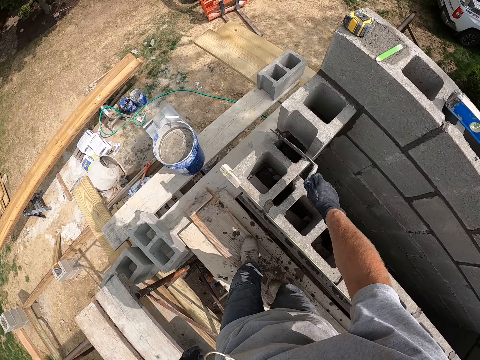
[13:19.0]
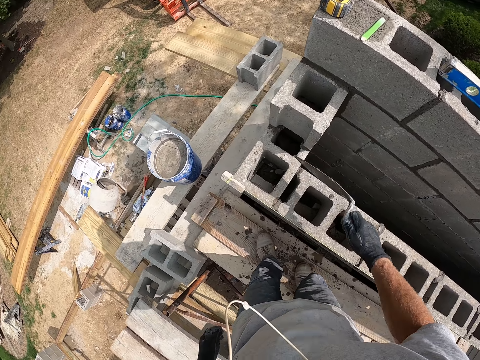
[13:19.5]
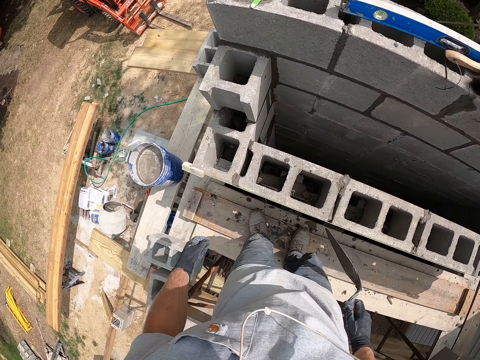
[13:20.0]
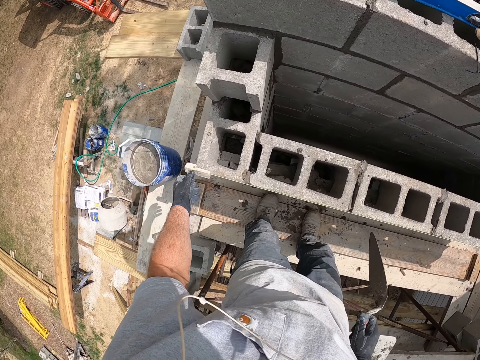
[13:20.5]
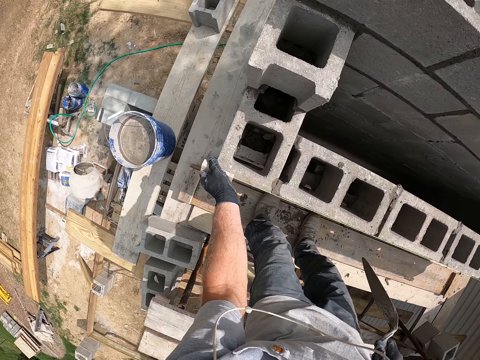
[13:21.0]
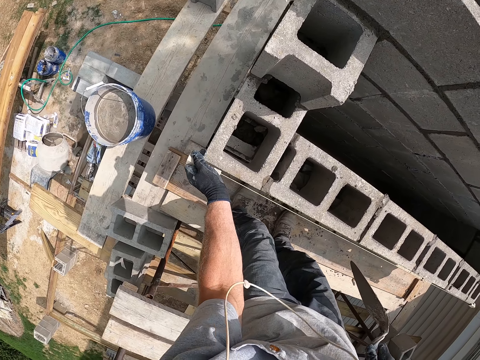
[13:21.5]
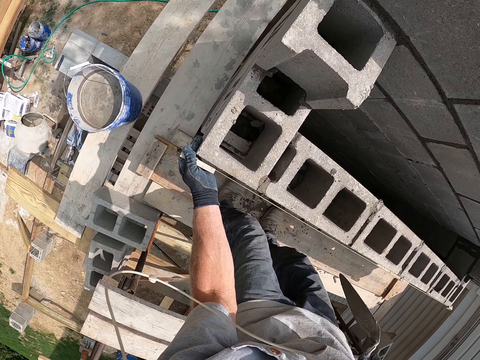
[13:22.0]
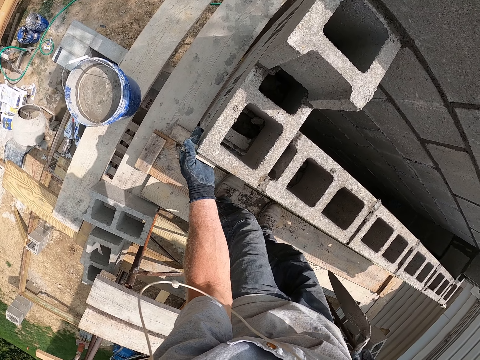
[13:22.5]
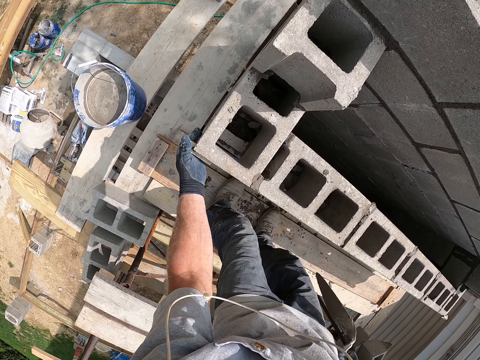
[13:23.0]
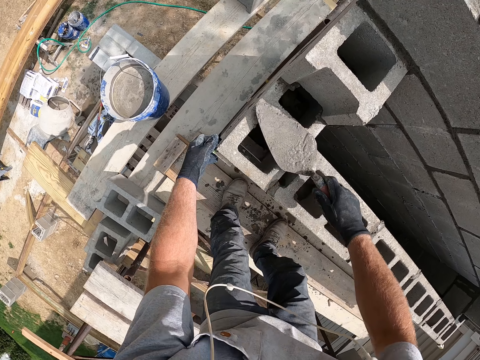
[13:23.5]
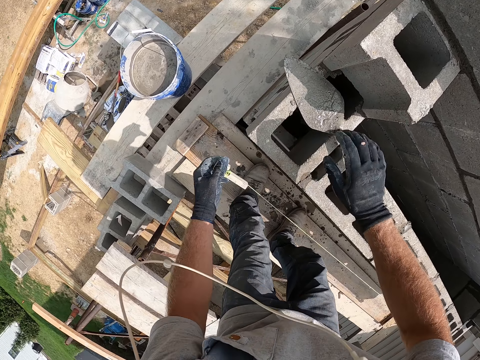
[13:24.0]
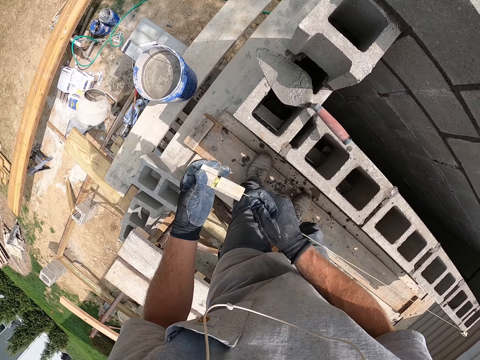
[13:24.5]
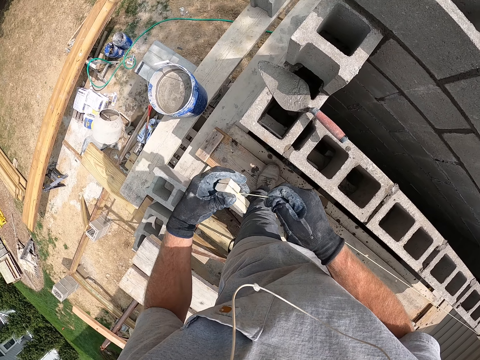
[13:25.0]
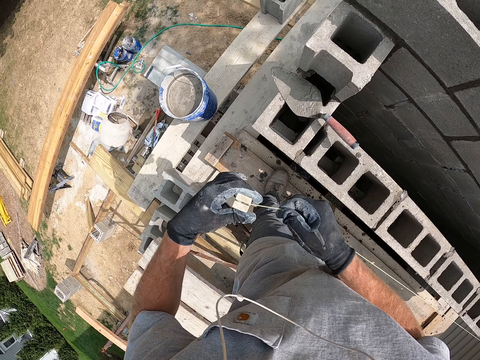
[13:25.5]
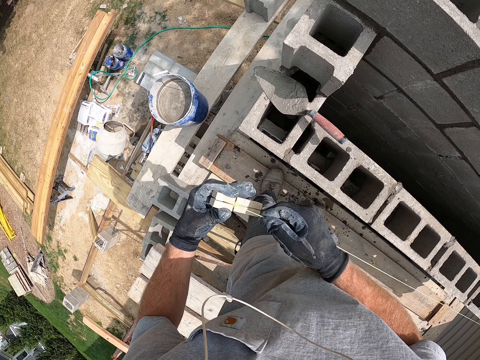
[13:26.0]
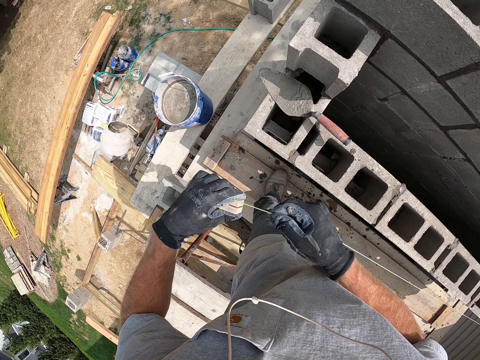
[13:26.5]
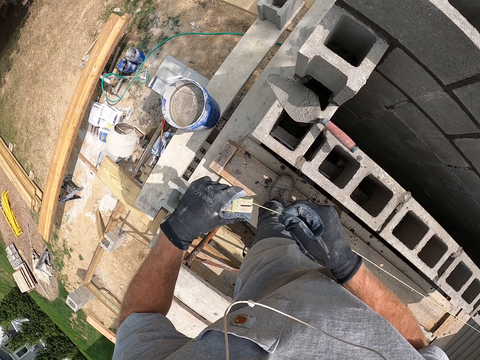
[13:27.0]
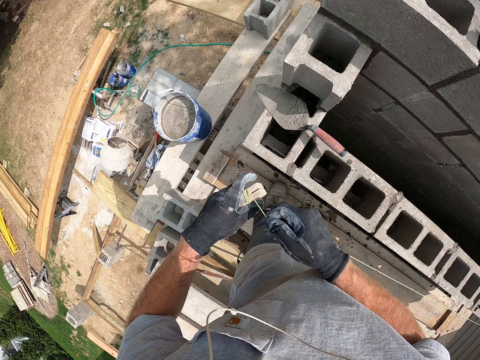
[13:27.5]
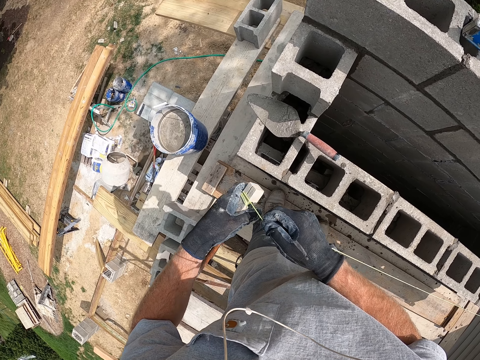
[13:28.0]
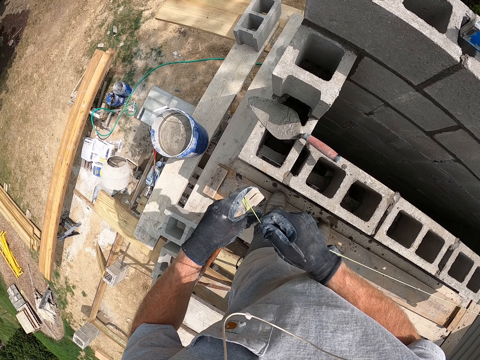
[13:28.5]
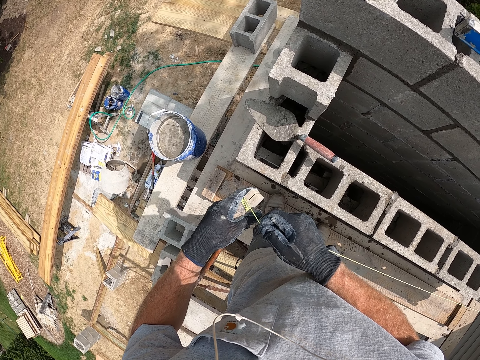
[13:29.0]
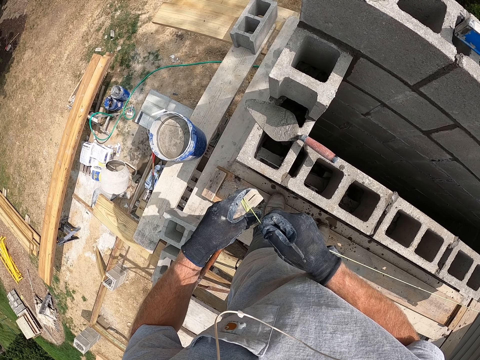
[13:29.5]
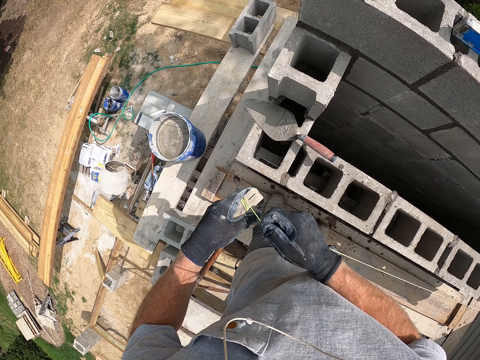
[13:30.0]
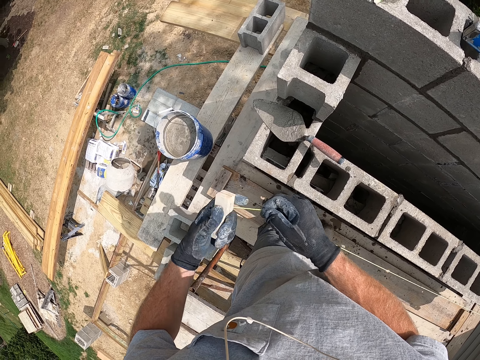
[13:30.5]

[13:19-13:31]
The camera wearer spreads the cement mortar on the brick with the trowel. They wipe concrete from a piece of wood with the trowel. They adjust the thread. They move a level string stock. They put down the trowel on a concrete block. They pick up the level string stock.

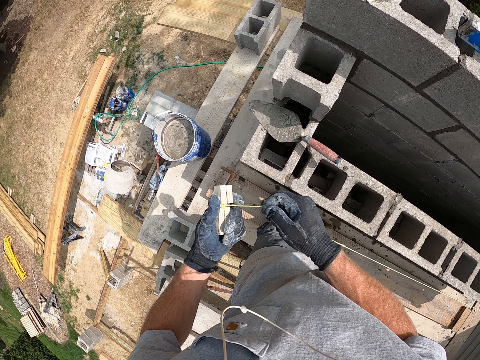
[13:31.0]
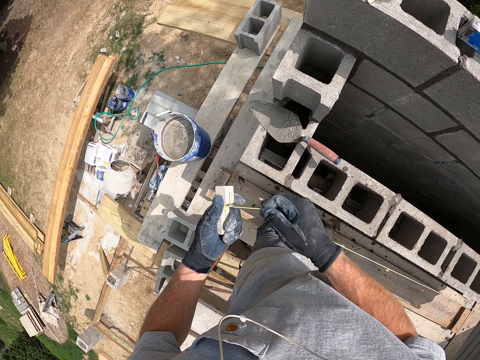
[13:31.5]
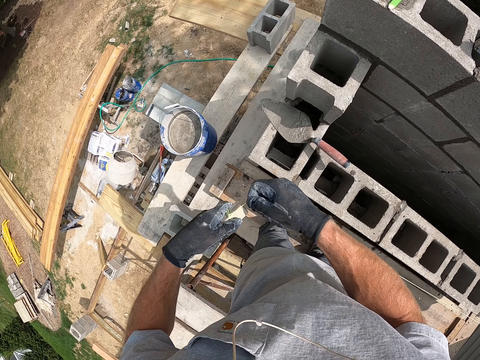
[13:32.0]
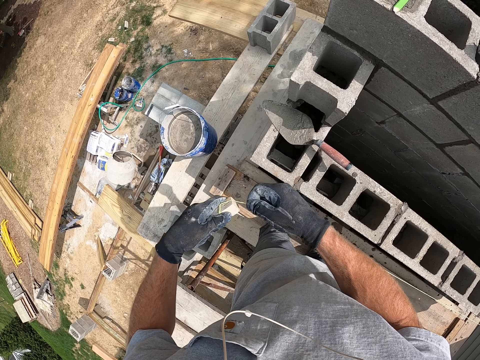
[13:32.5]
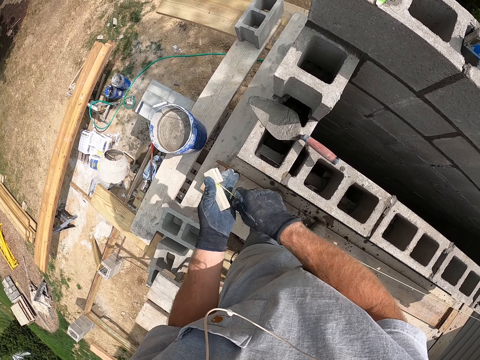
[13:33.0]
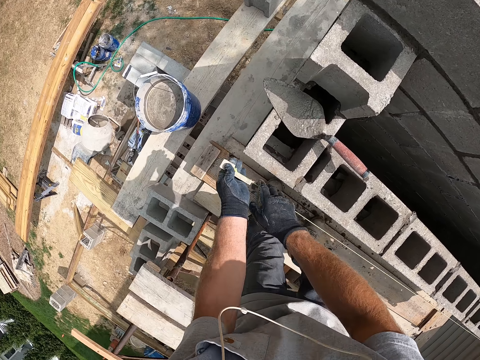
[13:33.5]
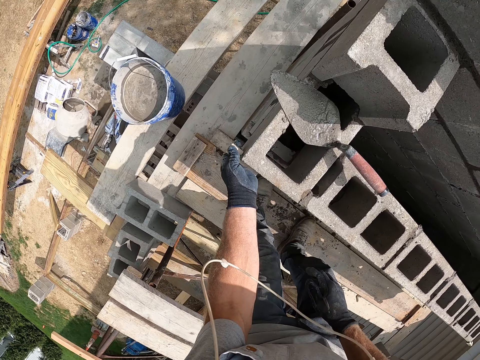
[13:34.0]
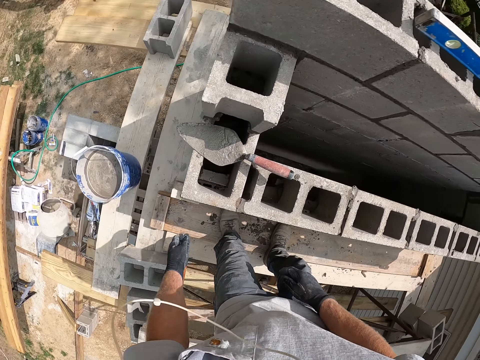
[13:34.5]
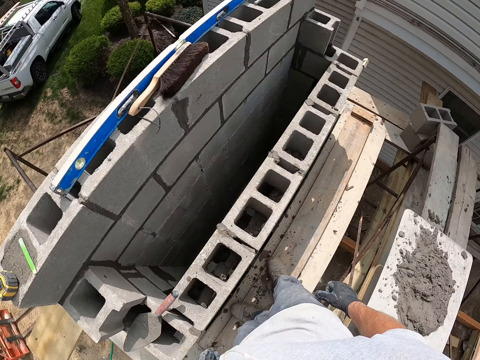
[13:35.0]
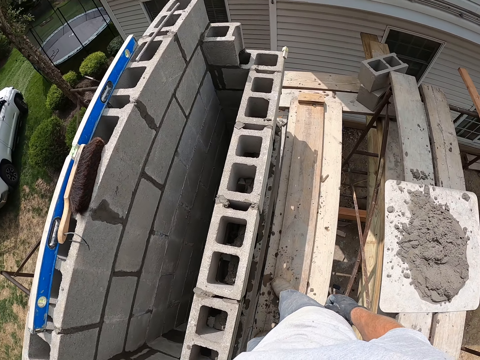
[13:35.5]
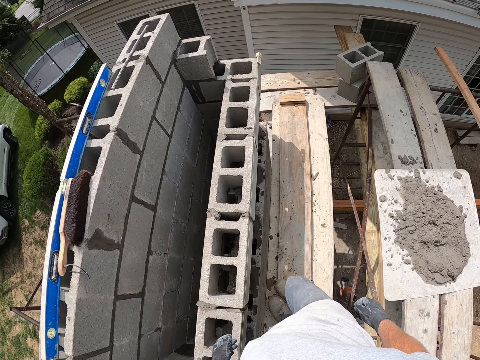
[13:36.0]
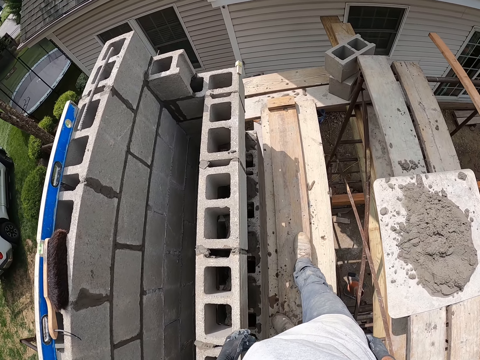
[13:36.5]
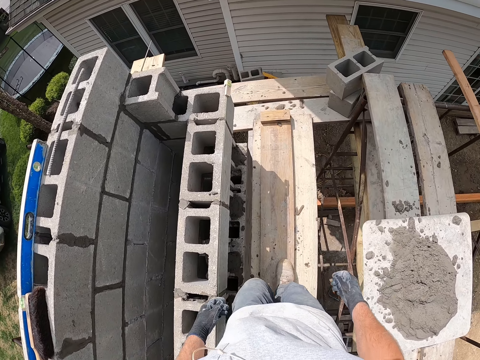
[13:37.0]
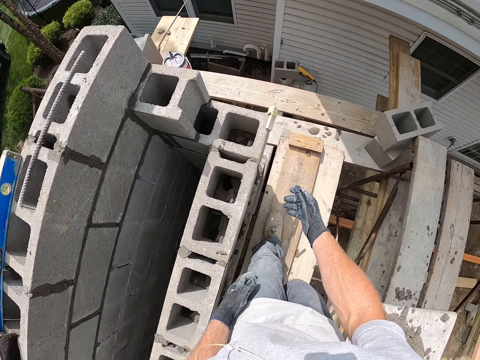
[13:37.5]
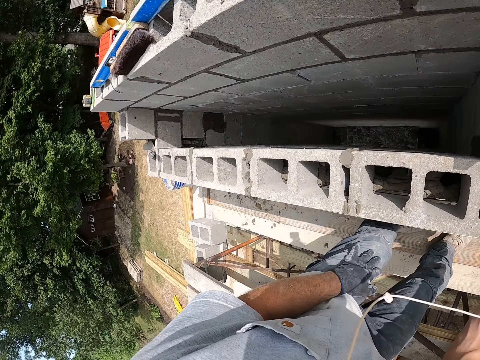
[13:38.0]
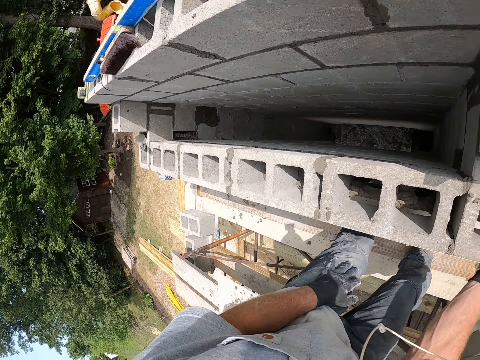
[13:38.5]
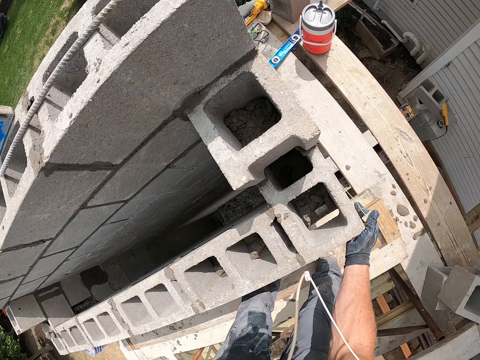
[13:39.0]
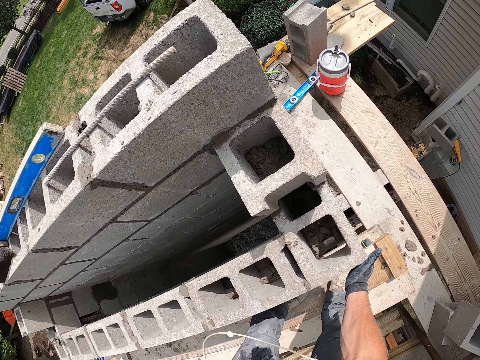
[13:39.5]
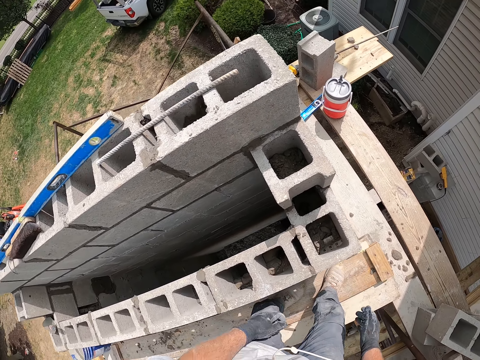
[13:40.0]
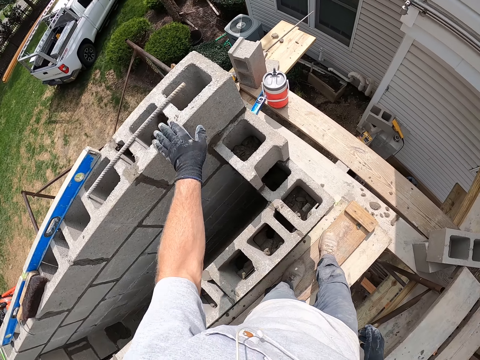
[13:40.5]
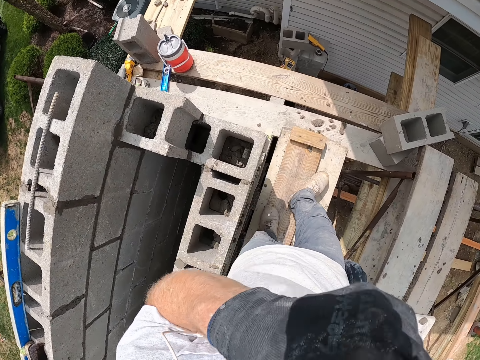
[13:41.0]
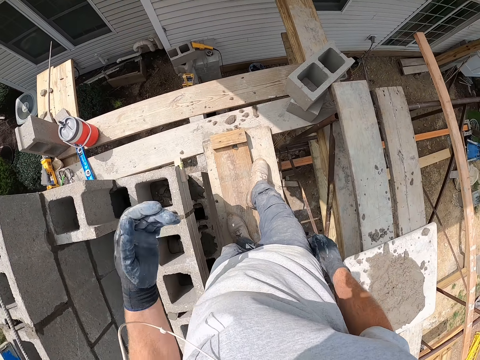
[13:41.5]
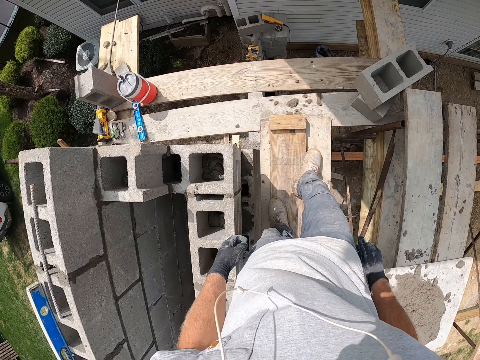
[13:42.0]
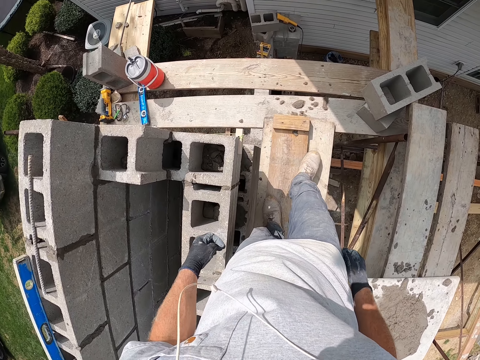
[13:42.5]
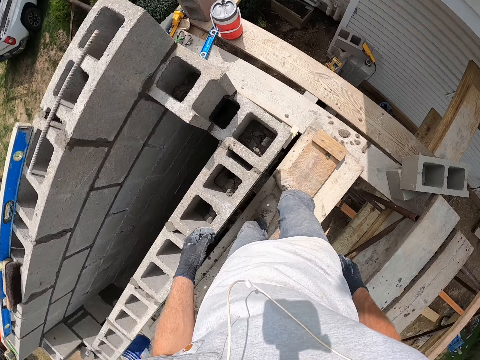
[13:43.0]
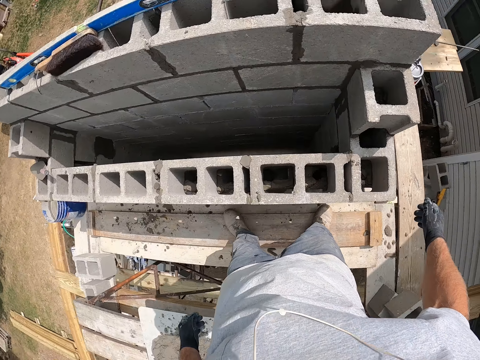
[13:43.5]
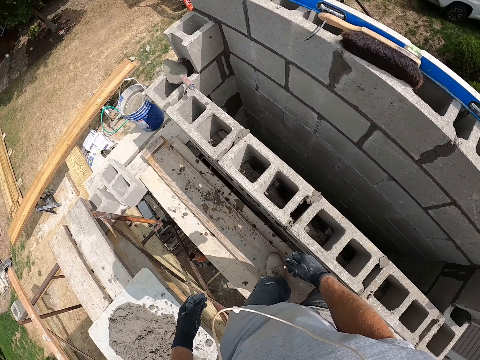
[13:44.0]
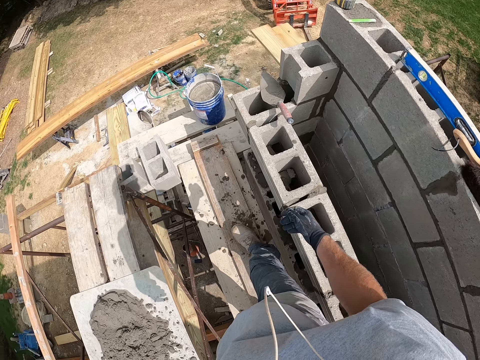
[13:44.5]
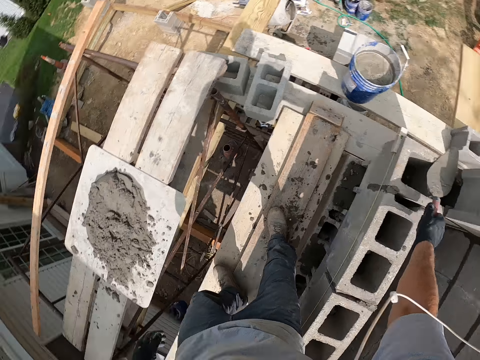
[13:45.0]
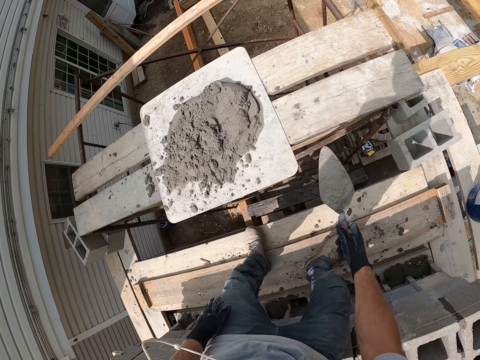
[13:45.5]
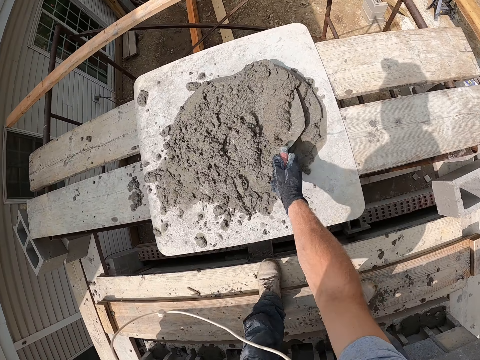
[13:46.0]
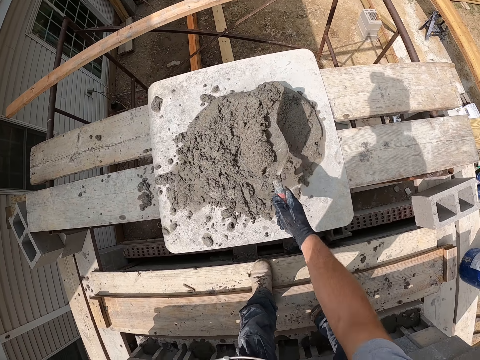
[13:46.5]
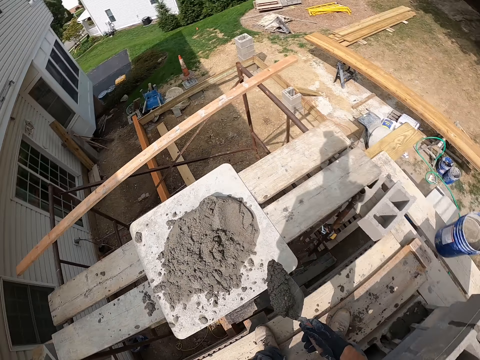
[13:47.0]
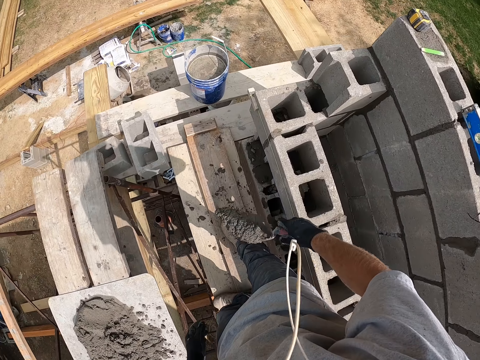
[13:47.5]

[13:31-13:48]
The camera wearer rolls a level string. He attaches a level string stock on a concrete block. He moves to the right side. He adjusts the thread. He looks around. He moves the level string stock. He wipes the concrete blocks with a hand. He moves up his hand. He picks up the trowel. He picks up the trowel again. He scoops the cement mortar with the trowel. He shakes the trowel.
